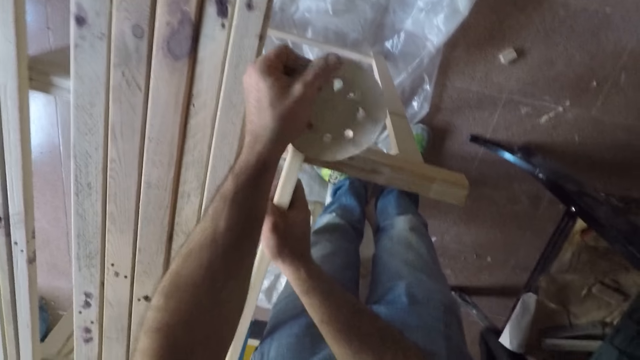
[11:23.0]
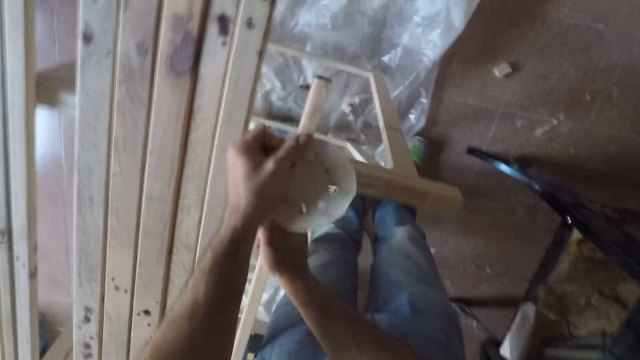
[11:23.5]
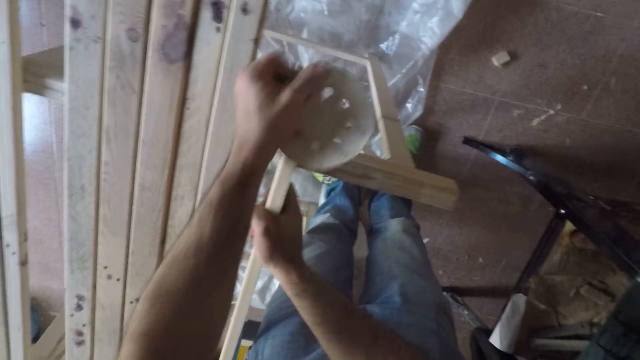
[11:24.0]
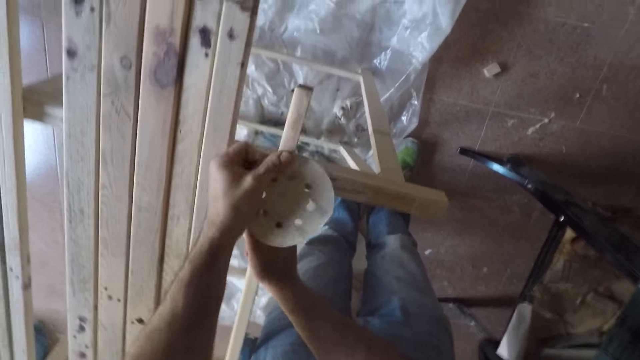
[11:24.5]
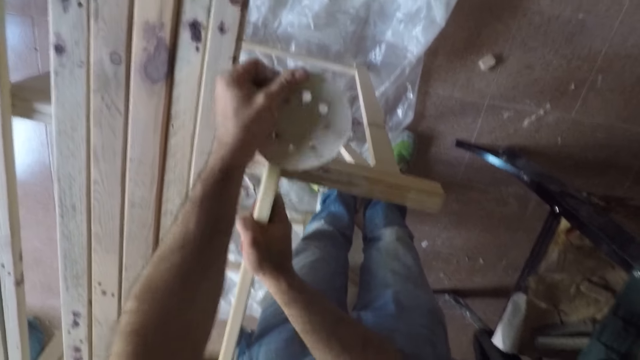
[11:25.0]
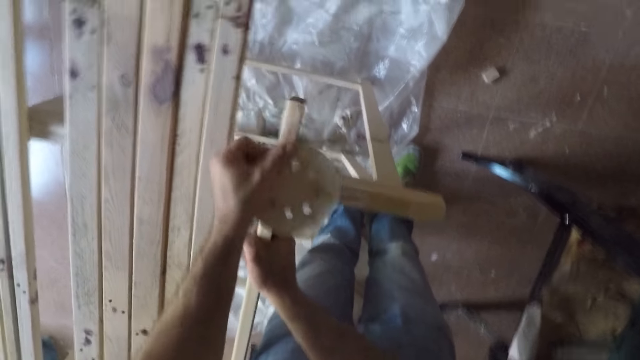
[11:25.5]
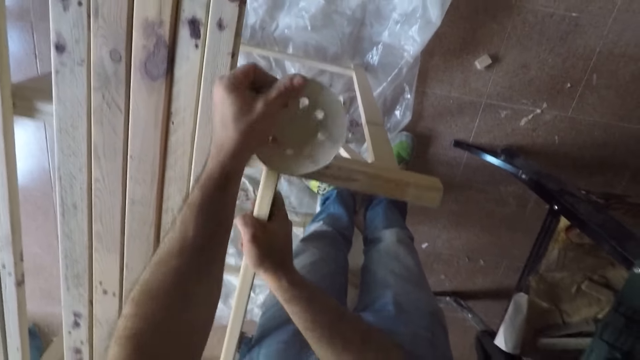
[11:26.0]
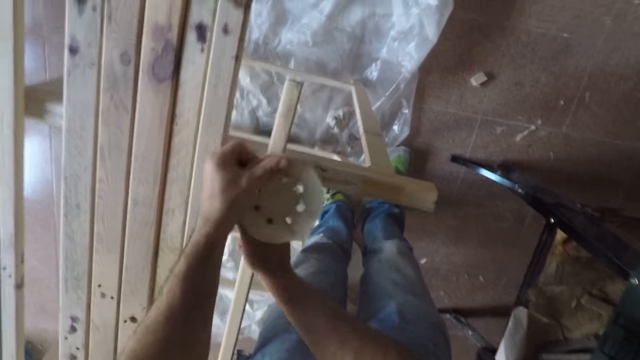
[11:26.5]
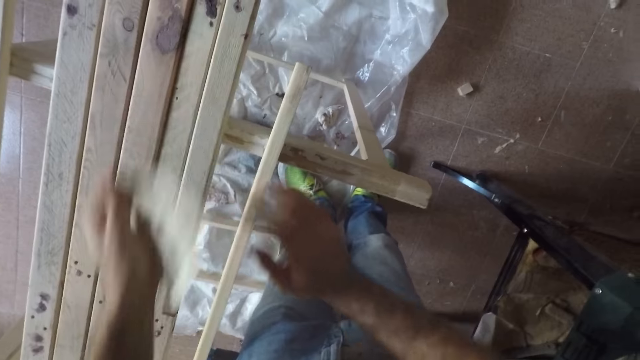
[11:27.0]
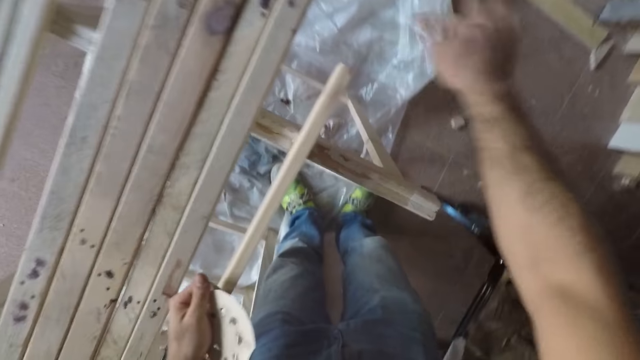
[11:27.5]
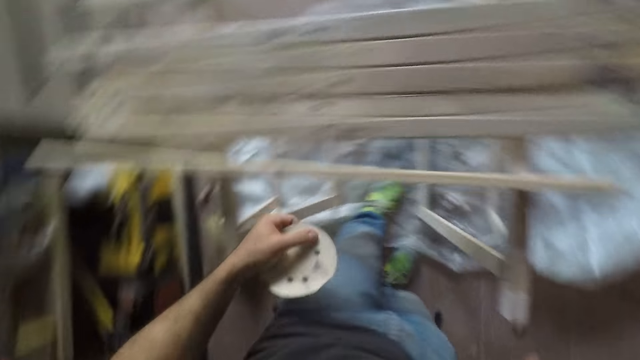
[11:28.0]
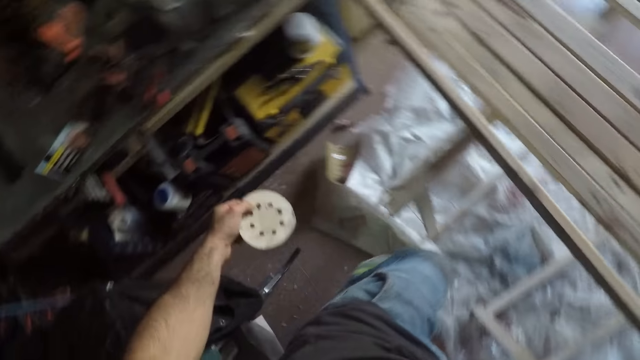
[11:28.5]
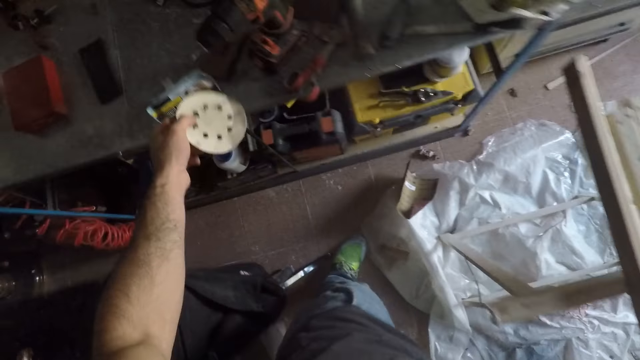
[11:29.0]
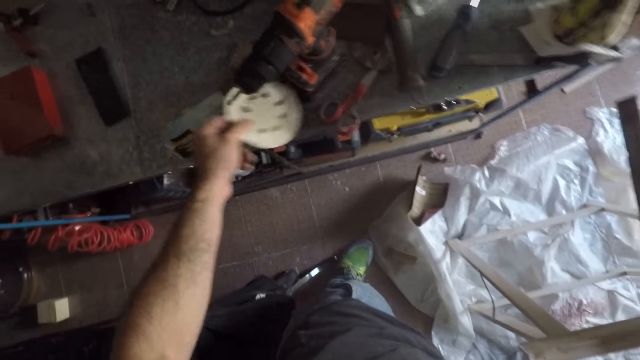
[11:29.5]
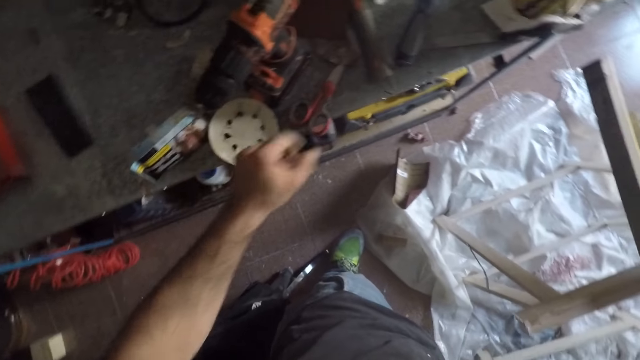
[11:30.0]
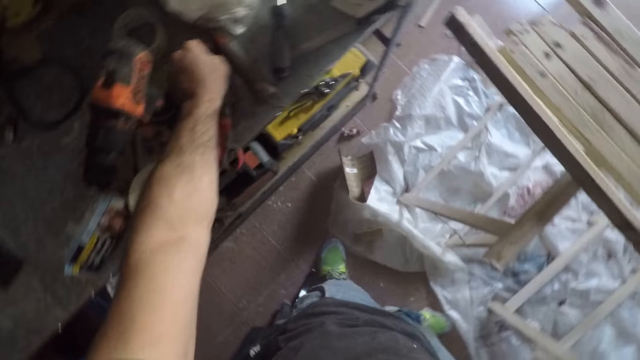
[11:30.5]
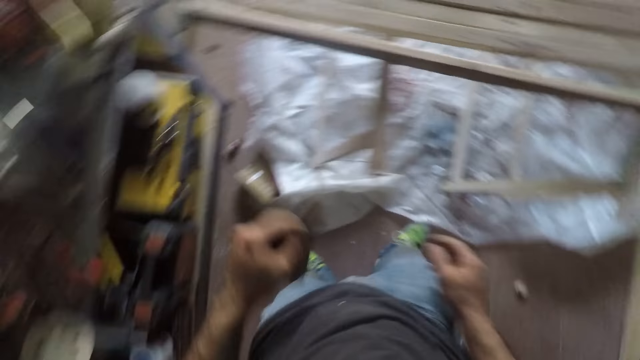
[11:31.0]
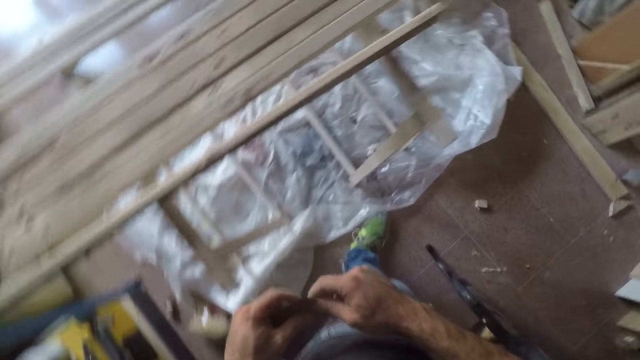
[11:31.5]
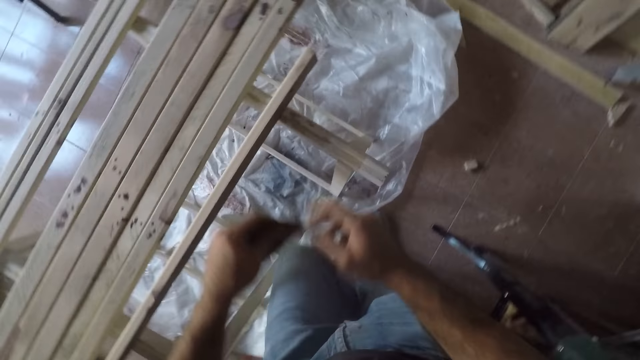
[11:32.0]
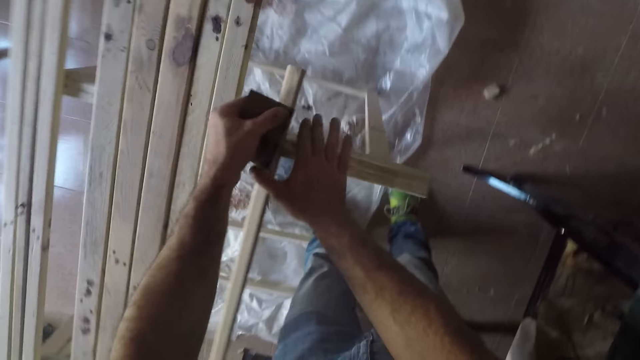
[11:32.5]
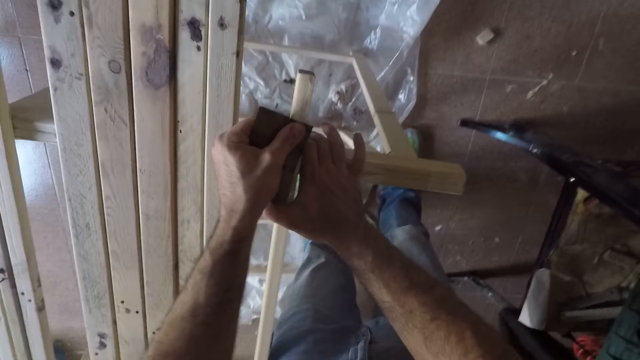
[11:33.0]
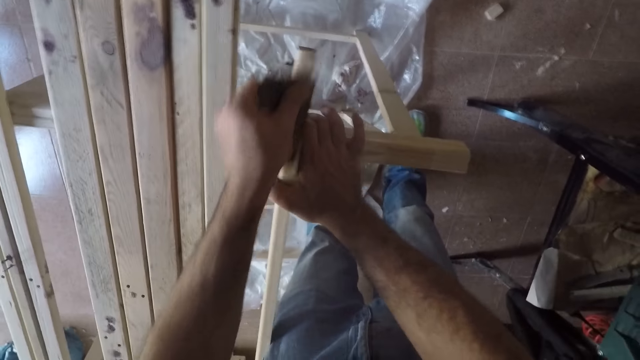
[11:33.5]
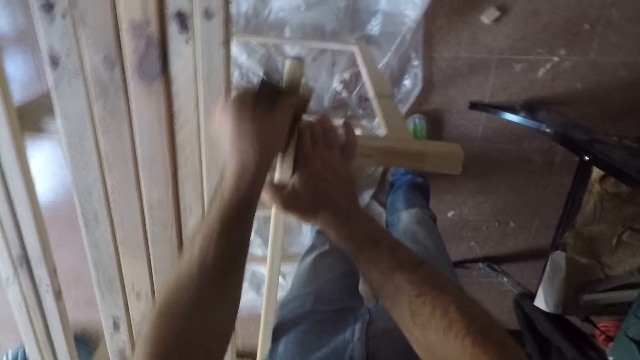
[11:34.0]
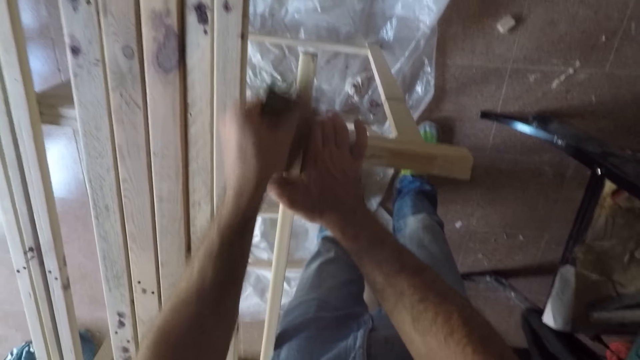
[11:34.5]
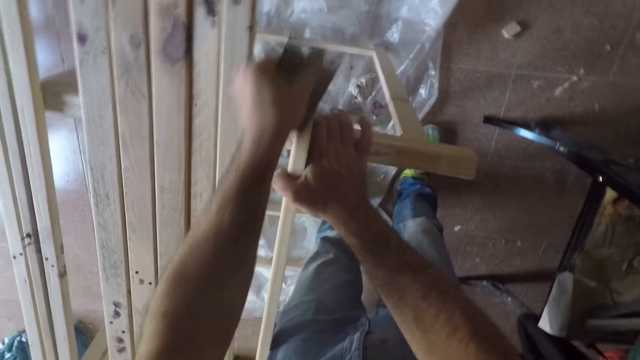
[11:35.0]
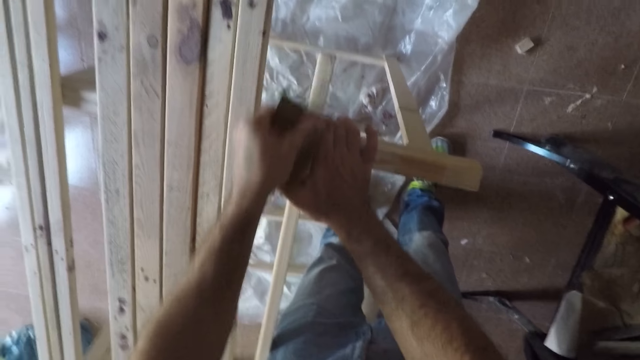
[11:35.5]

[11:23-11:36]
The camera wearer stops smoothening the wood. He wipes the wood with his right hand, walks on the floor, and puts the sandpaper or fabric on the table. He picks up the first fabric from the table again and stands on the floor. He holds the fabric with his two hands. He holds the wood with his right hand and smoothens the wood with the sandpaper.

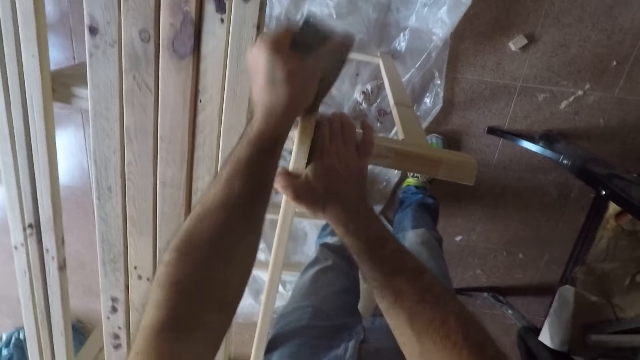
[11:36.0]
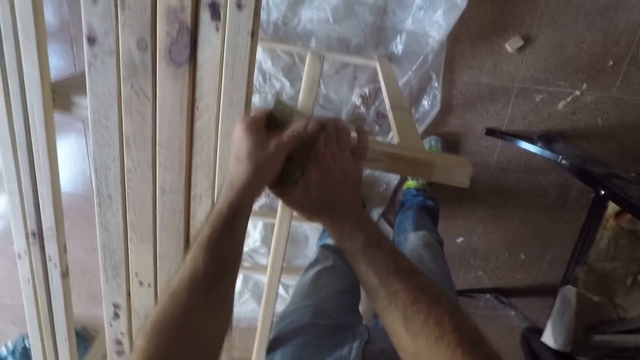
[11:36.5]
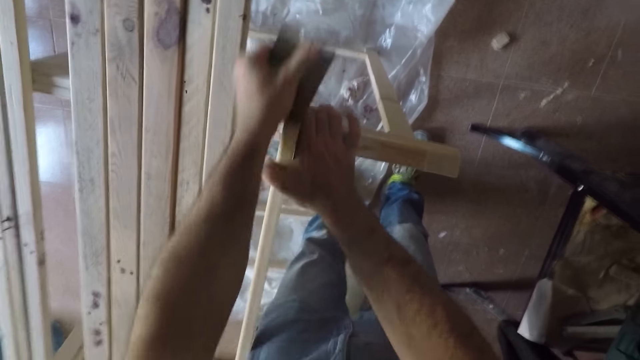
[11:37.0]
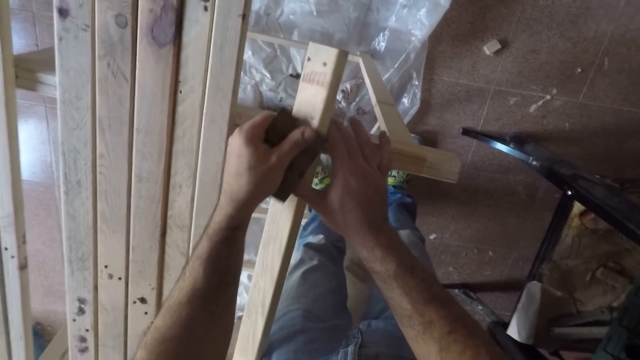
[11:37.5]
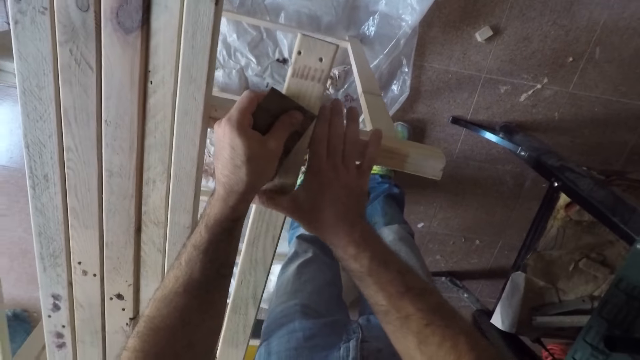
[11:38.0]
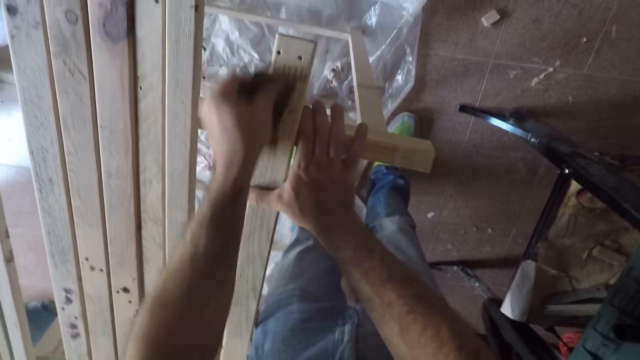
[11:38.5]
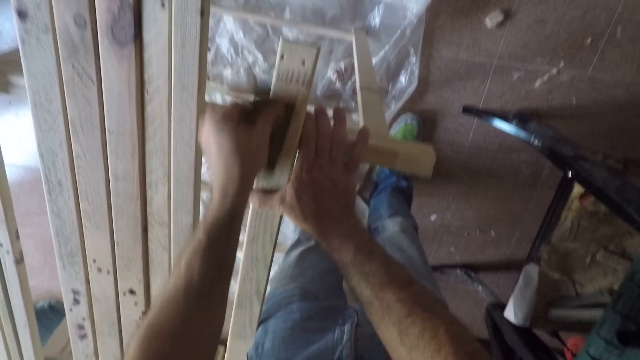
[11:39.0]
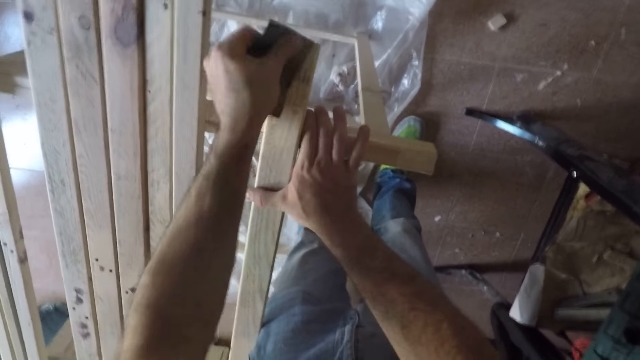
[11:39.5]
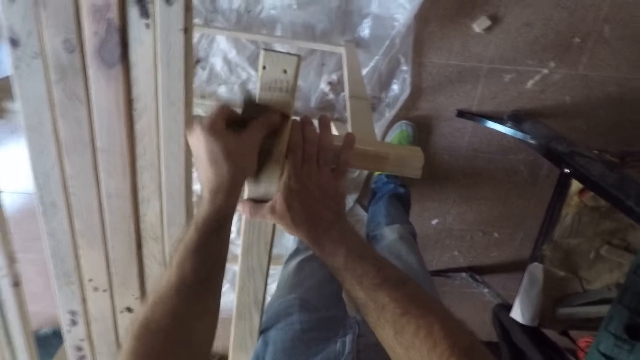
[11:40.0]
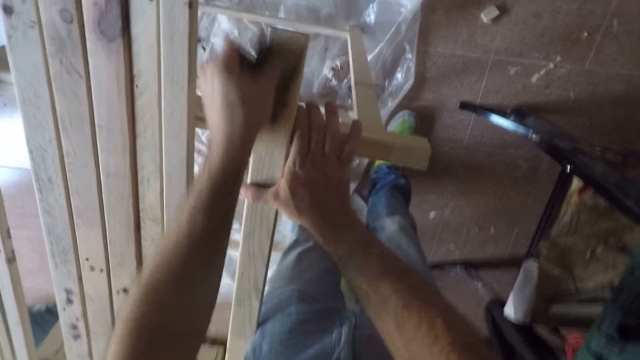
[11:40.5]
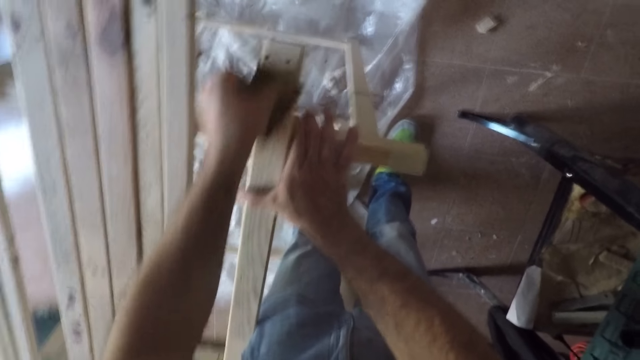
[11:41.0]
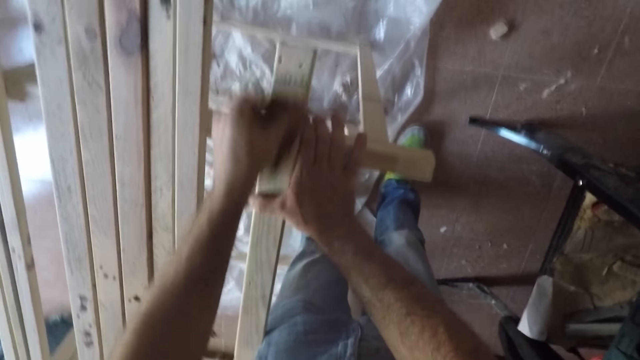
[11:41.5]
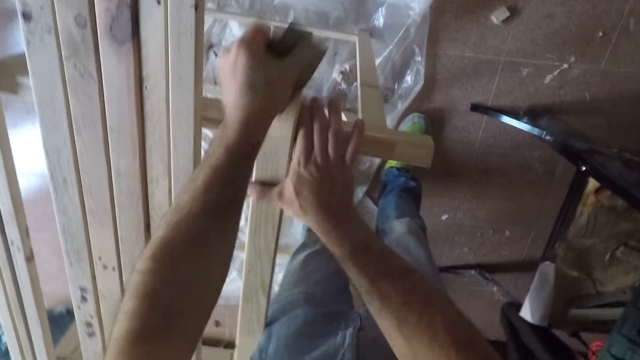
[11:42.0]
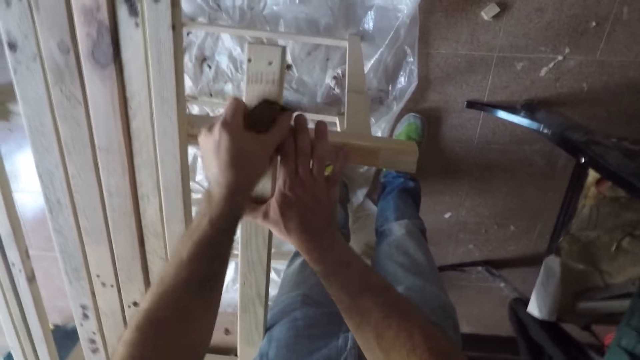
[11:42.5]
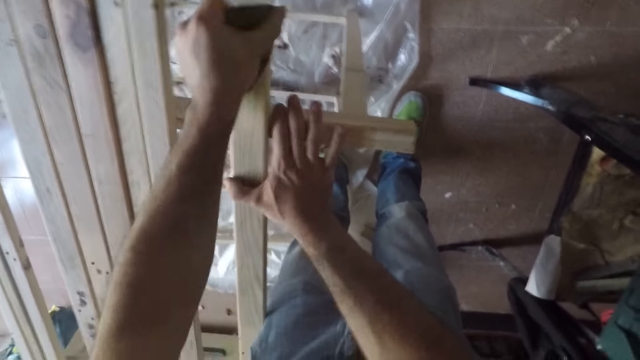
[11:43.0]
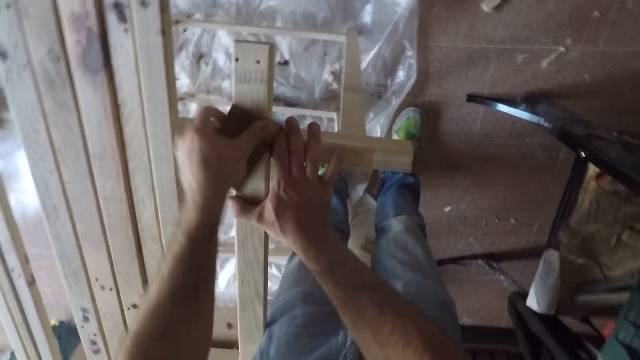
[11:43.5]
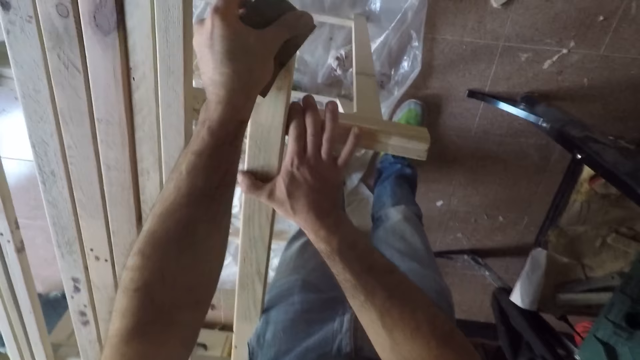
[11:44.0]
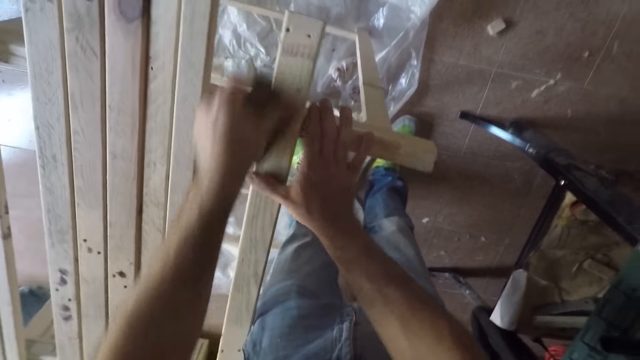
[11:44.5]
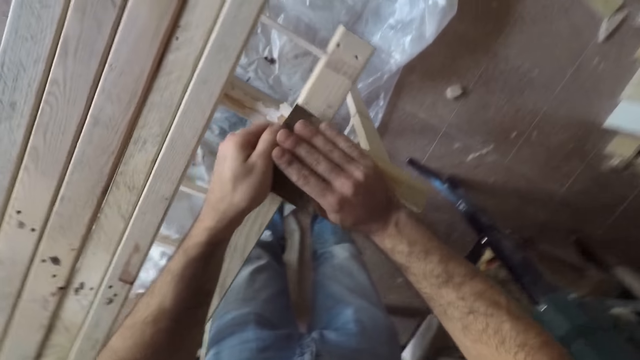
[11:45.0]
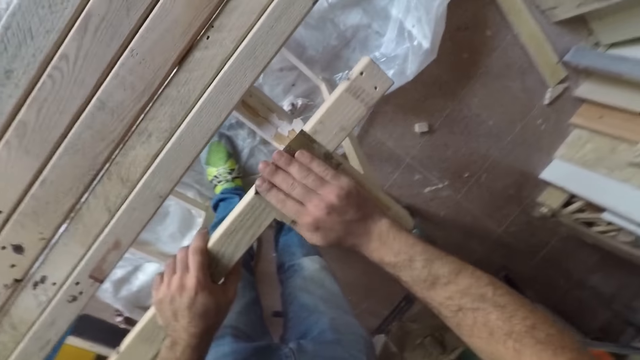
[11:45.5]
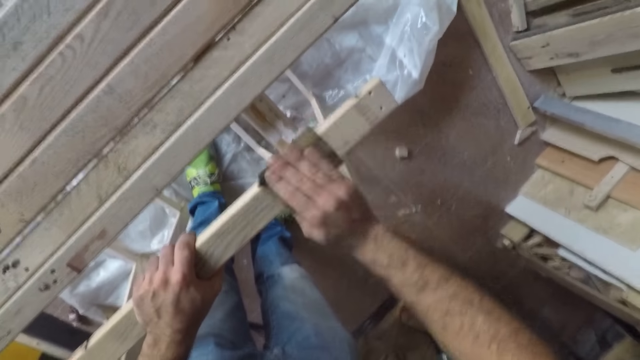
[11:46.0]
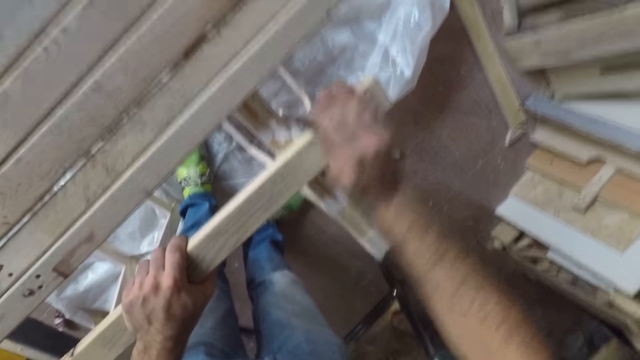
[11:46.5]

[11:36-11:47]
The camera wearer turns the long wooden stick or wood to the front. He smoothens the wood with a sandpaper or fabric and stops smoothening the wood. He moves the fabric to his right hand. He holds the wood with his left hand and smoothens the wood with the sandpaper.
